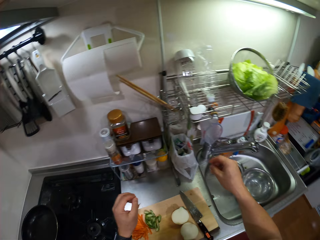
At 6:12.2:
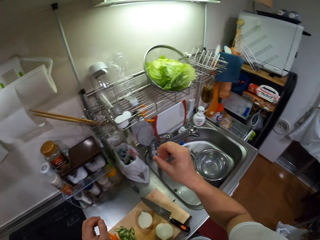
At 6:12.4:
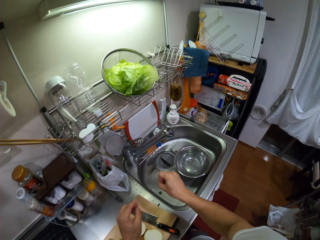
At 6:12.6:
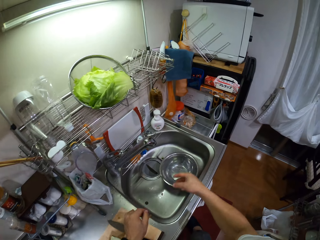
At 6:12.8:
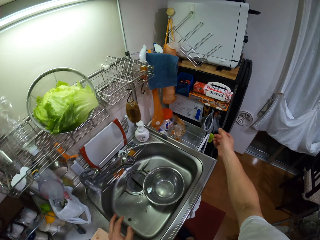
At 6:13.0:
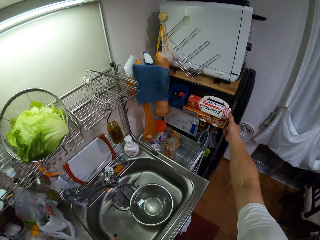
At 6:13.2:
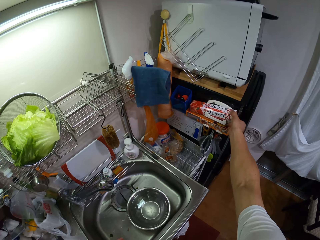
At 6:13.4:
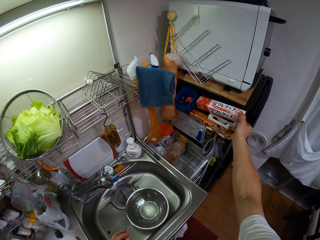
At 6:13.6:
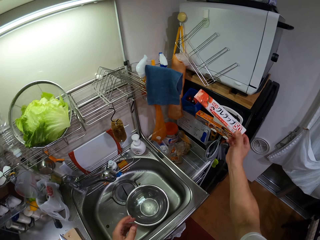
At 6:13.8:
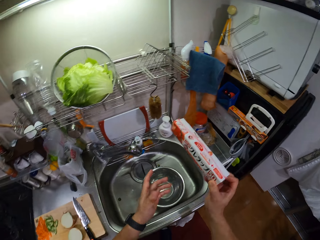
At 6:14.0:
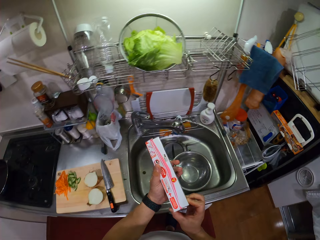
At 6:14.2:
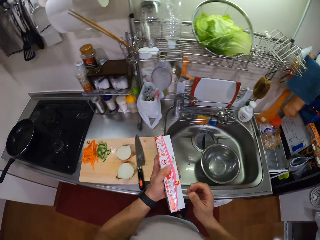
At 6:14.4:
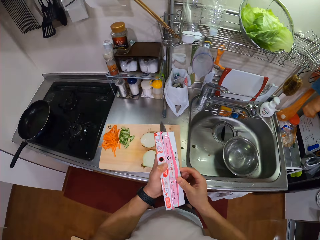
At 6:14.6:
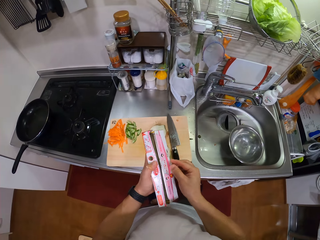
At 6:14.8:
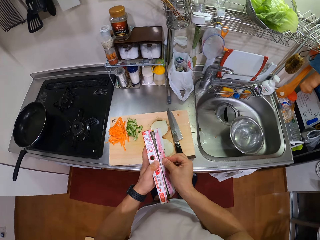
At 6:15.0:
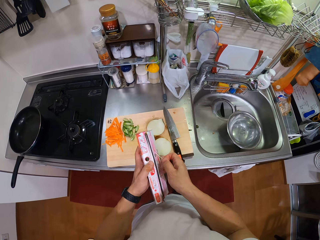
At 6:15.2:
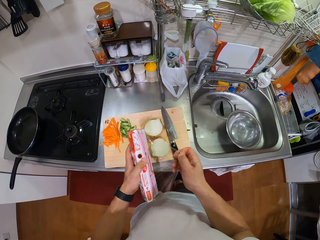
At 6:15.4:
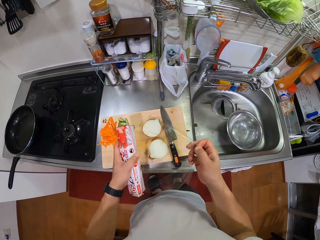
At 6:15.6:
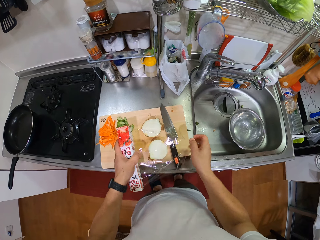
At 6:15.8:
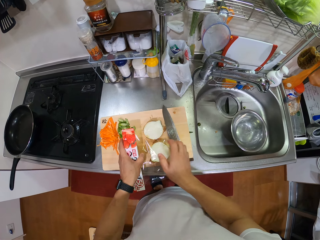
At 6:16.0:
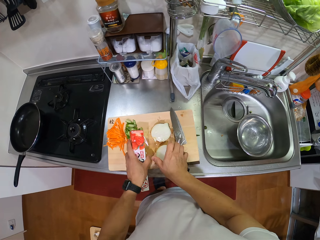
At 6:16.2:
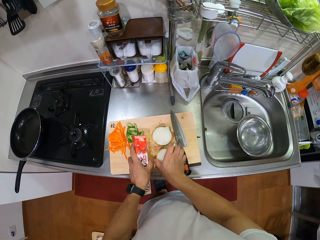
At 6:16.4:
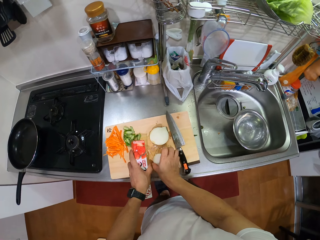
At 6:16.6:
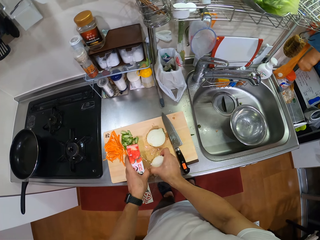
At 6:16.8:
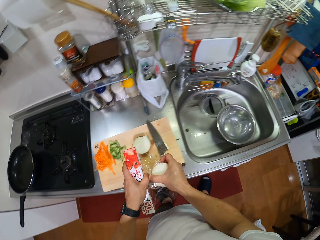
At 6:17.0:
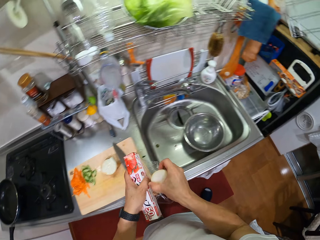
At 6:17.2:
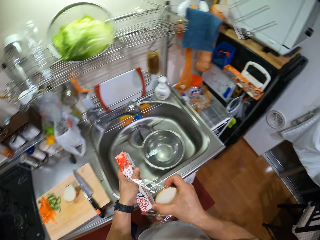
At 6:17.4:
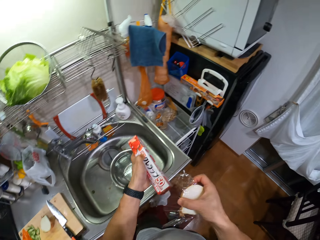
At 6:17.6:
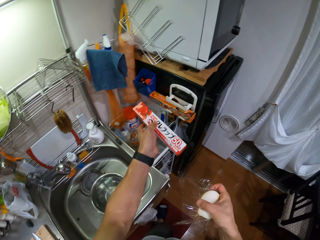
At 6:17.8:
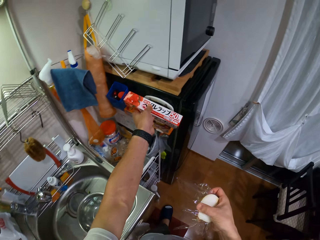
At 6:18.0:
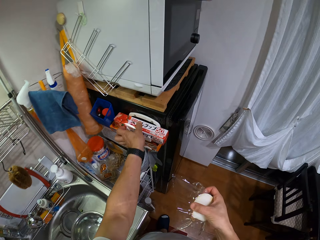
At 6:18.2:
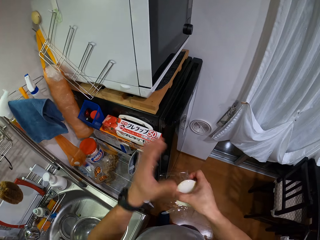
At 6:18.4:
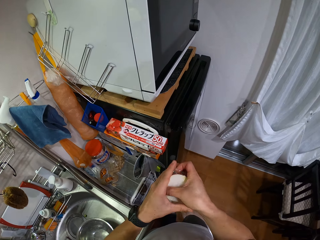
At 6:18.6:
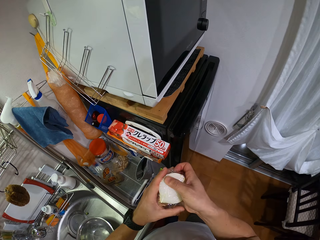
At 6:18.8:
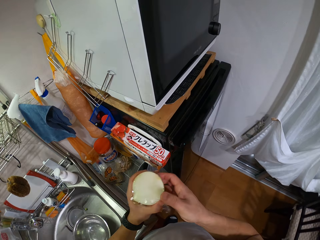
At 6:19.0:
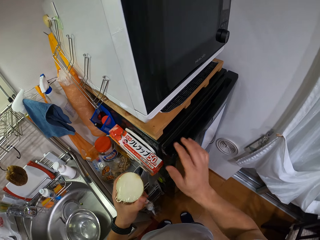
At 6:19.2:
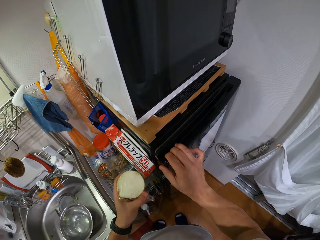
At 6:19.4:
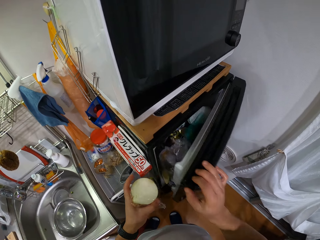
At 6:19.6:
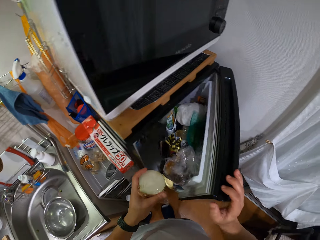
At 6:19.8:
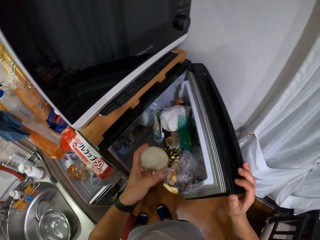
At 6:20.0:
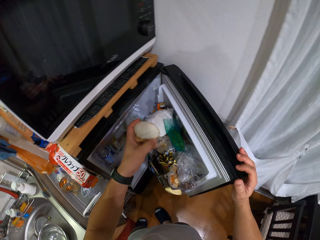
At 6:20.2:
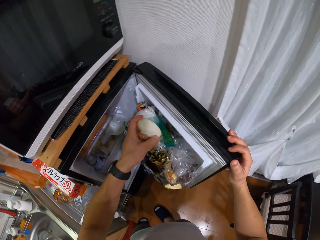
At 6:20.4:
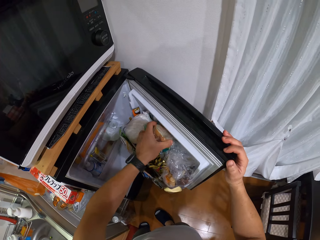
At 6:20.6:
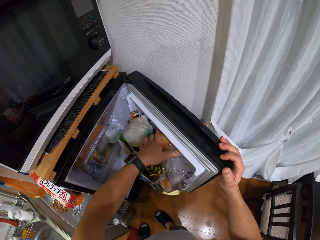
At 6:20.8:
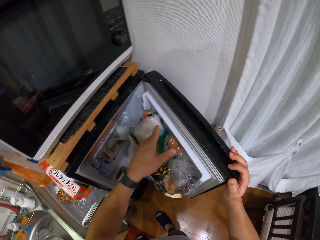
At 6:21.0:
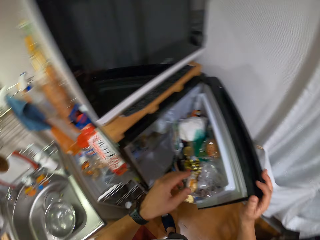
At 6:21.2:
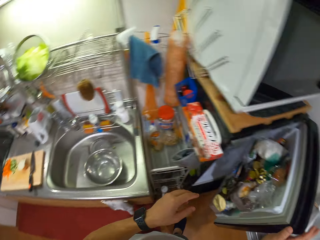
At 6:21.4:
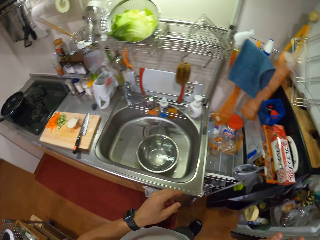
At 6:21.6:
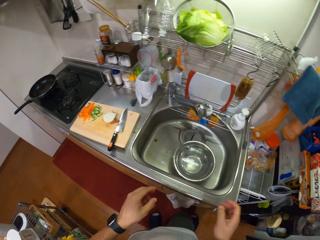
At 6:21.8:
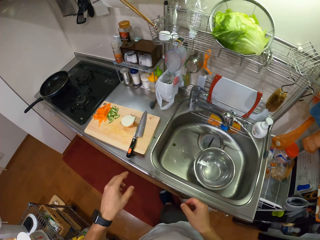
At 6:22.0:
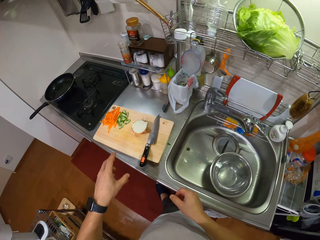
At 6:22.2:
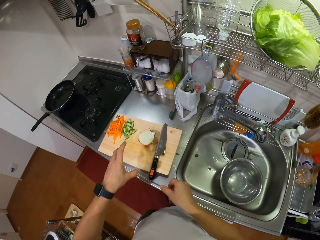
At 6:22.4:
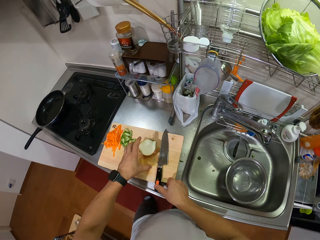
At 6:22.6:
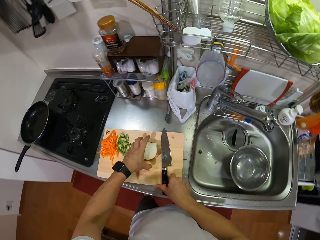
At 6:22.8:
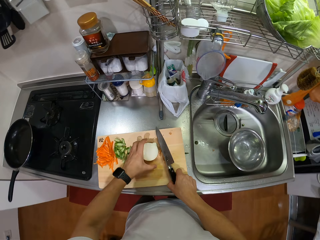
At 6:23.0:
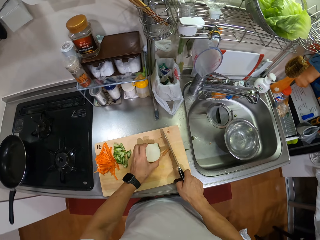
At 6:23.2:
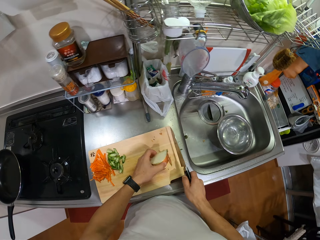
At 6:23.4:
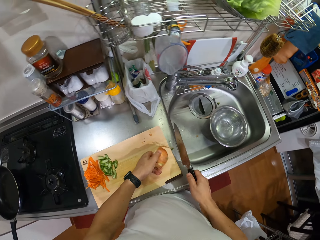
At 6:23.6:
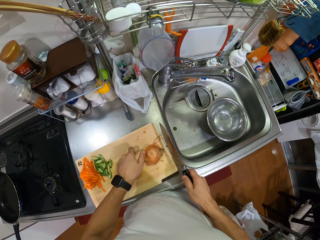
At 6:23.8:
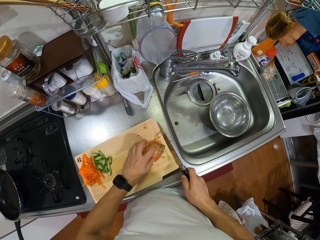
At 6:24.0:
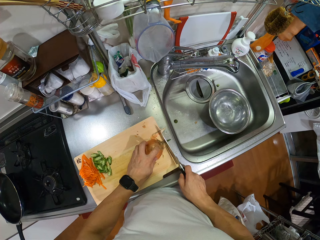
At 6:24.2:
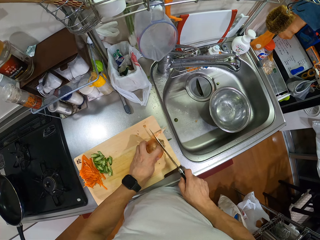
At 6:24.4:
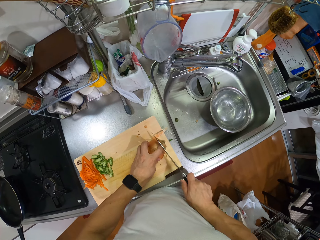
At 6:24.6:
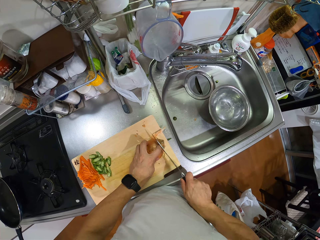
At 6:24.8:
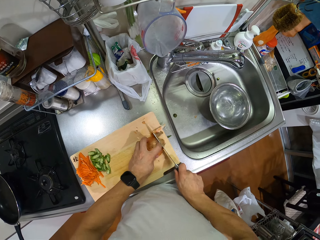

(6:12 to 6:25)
The camera wearer places the onion on the chopping board. They lift the right hand, shake off the hand, and move both hands. They pick up a box of plastic food wrapper or foil paper. They lift the box of plastic food wrapper. They open the foil paper. They pull the foil paper. They place the plastic food wrapper on the onion. They wrap the piece of the onion with the plastic food wrapper. They take the onion. They turn around. They cut the foil paper. They make a step. They lift the box. They put the foil paper back. They wrap the onion well with the plastic food wrapper. They open the fridge. They move the onion. They put the onion in the fridge. They close the fridge. They turn. They make a step. They move both hands. They take the knife. They take the other piece of the onion. They push the onion on the chopping board. They turn the onion. They cut peels of the onion. They lift the knife.

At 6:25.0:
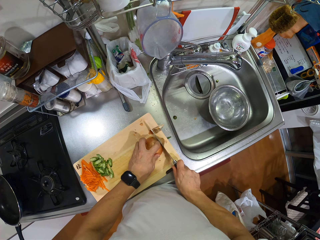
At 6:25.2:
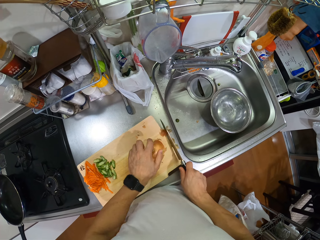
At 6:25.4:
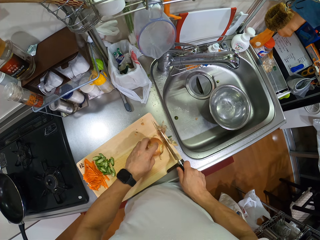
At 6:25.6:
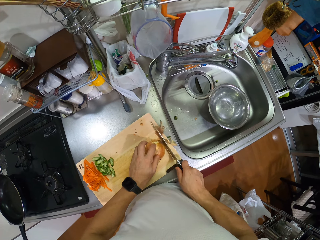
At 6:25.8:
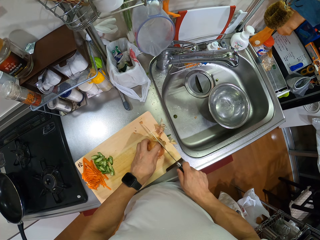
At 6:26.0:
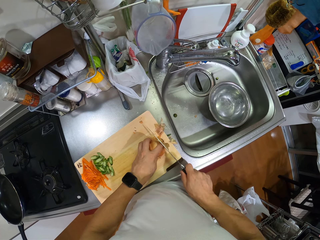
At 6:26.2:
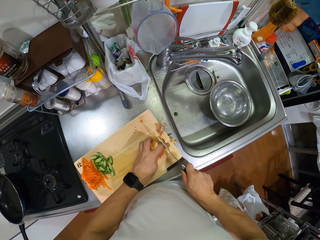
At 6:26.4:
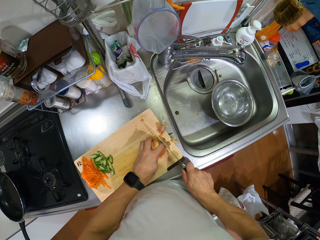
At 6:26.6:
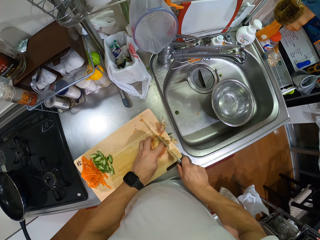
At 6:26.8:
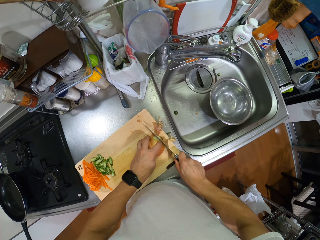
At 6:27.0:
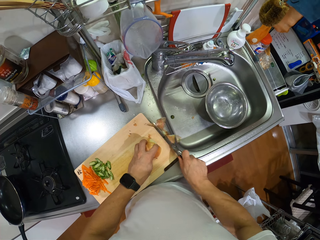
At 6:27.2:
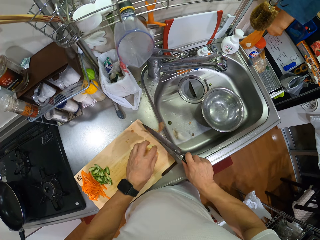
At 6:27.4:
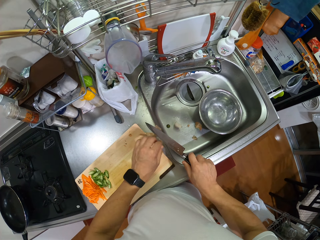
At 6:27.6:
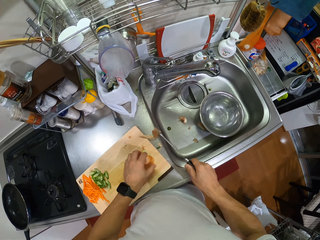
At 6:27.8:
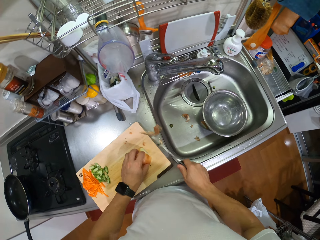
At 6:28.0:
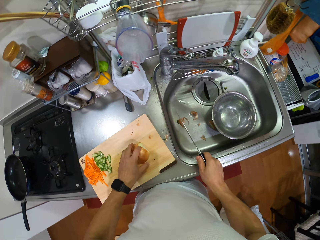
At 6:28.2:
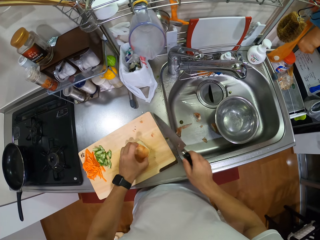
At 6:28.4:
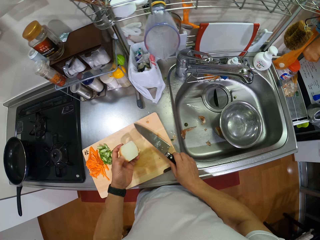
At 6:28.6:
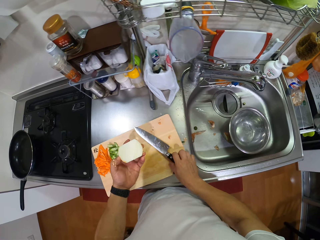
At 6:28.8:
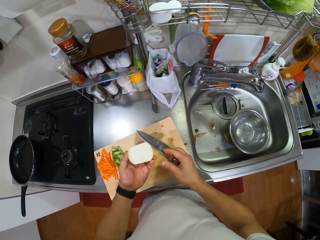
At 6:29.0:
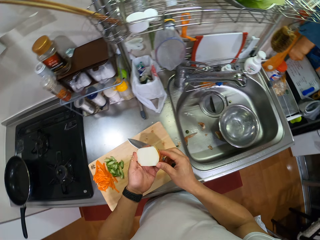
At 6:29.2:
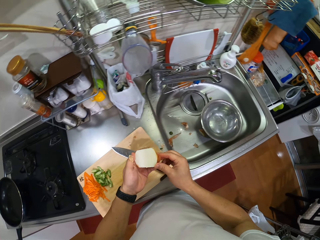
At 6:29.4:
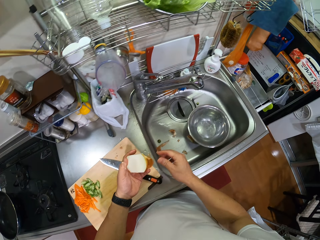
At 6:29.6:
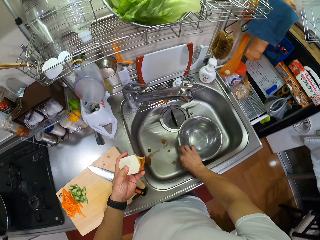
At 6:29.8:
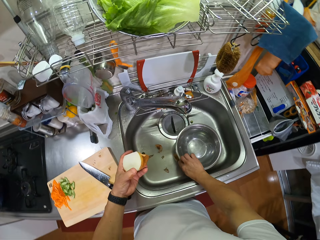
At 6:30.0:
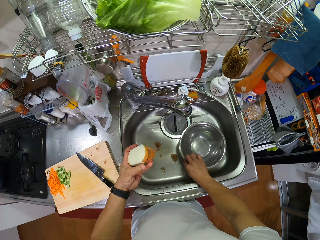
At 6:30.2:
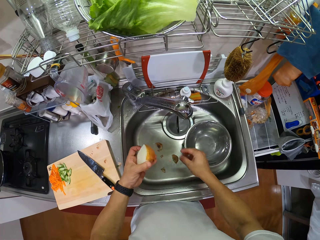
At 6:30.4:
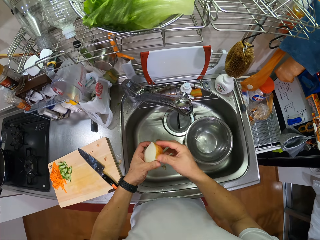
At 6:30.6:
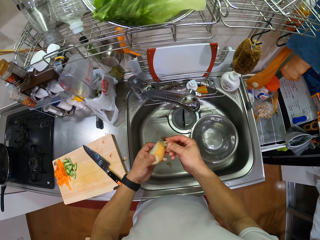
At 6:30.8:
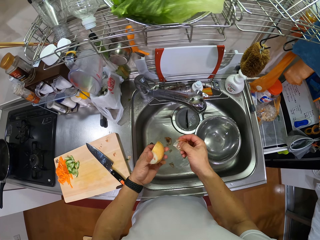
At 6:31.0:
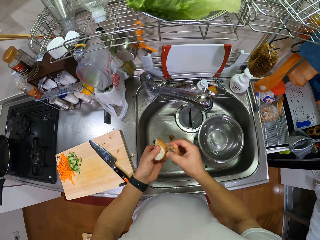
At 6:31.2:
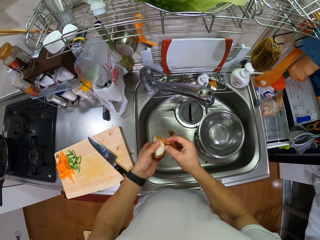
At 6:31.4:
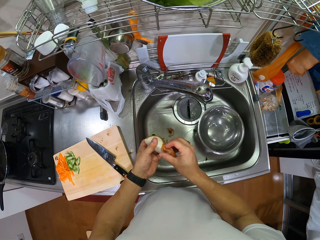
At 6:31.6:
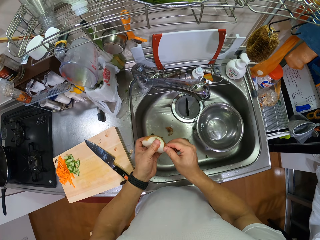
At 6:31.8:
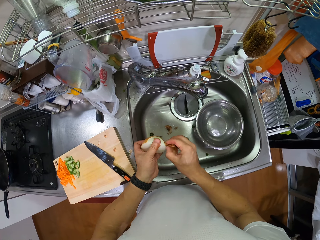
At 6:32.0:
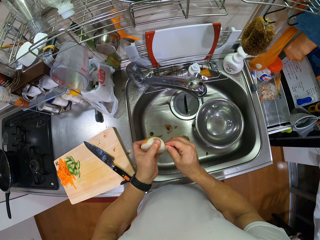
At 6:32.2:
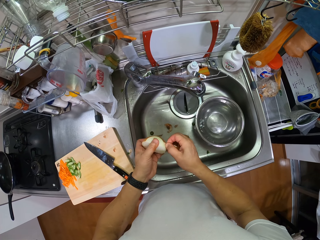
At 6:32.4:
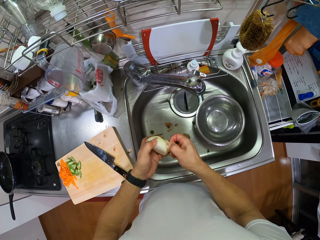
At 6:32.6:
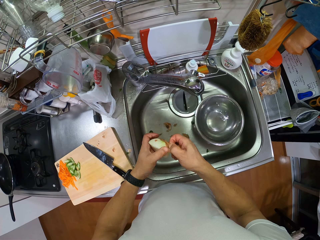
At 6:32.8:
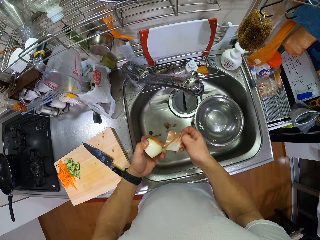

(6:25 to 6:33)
The camera wearer chops the onion. They turn the onion. They move the onion. They cut the onion peels. They wipe the knife. They push the onion peels on the sink. They put the cut head peels in the sink. They take the onion. They place the knife on the chopping board. They lift the onion. They peel the onion. They move a bowl in the sink. They push the bowl on the sink. They peel the onion again.
